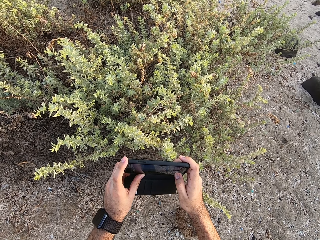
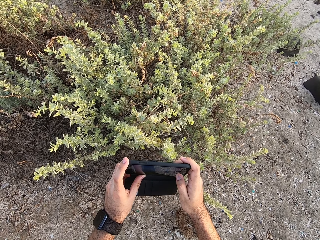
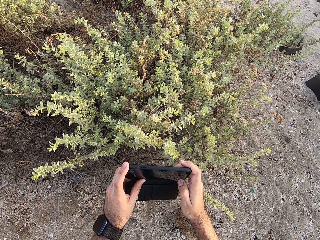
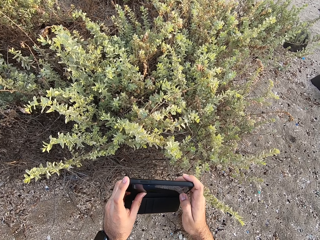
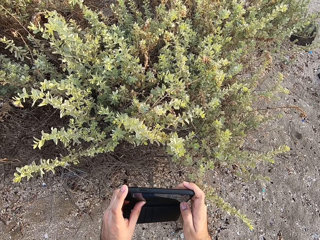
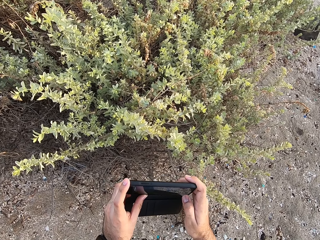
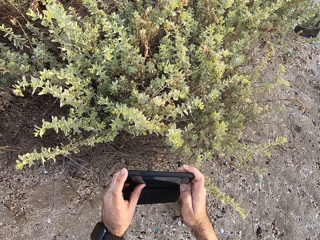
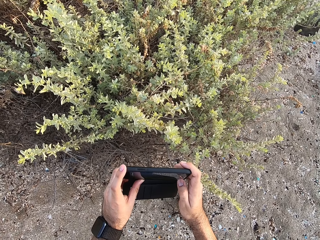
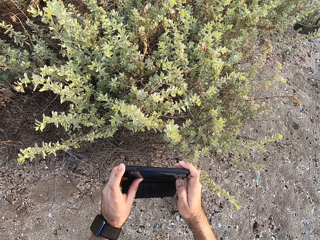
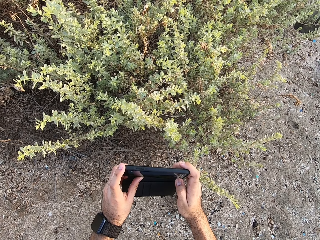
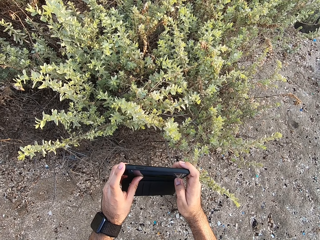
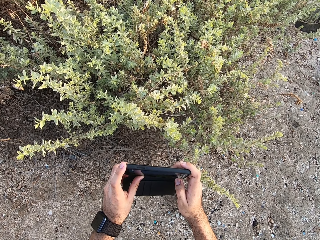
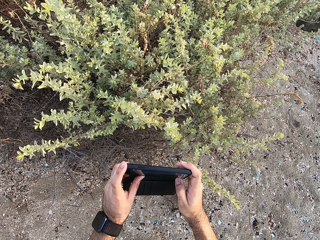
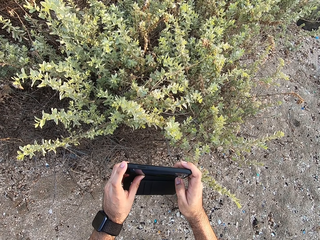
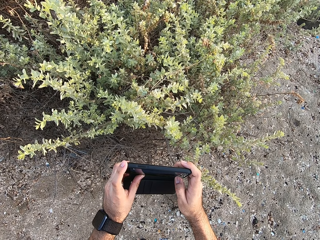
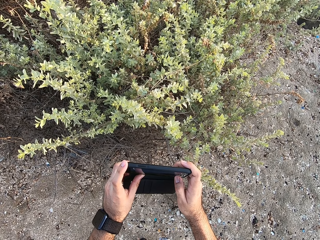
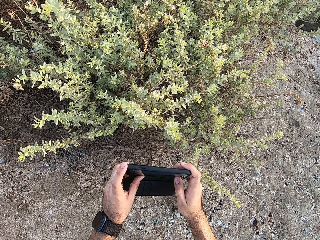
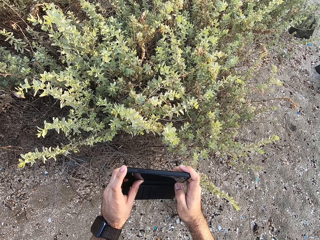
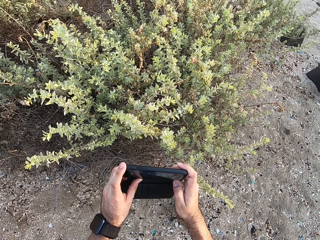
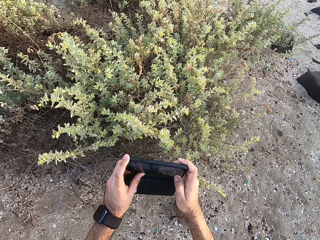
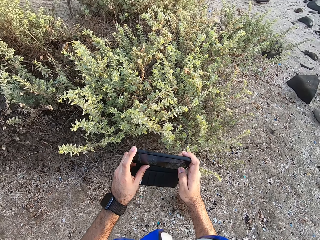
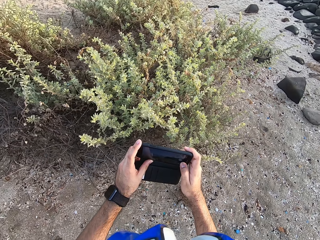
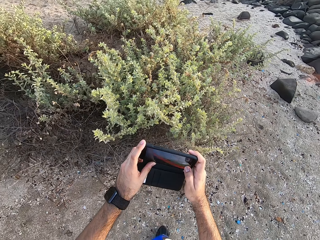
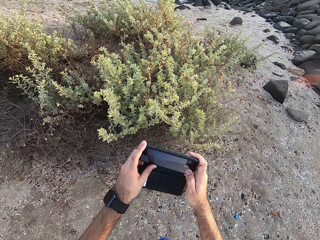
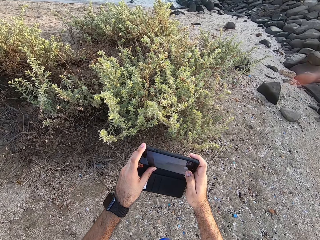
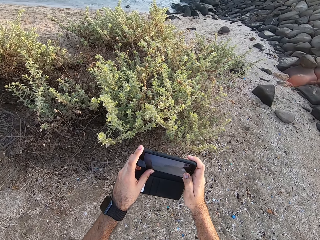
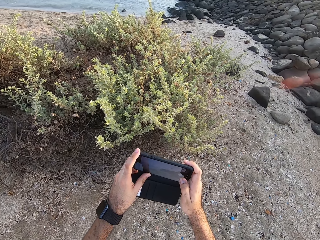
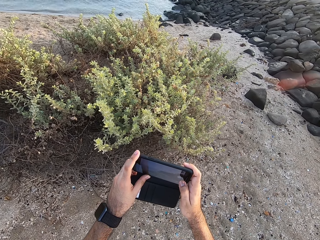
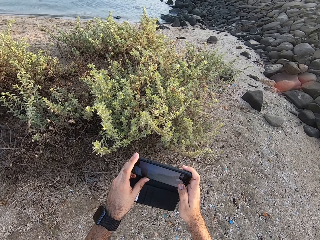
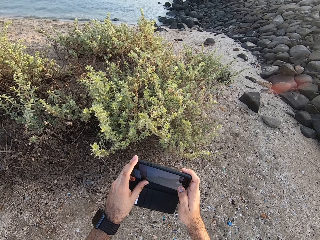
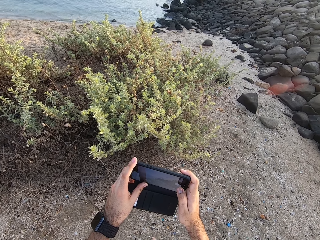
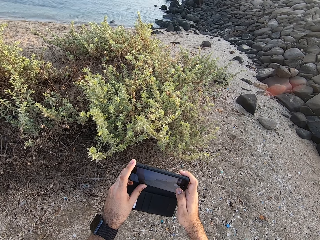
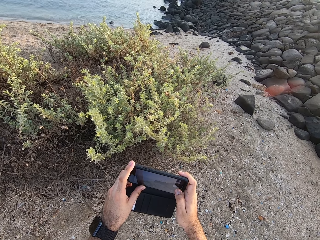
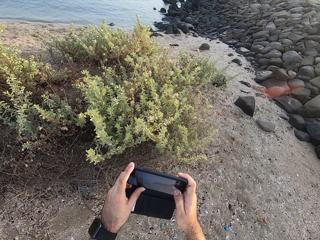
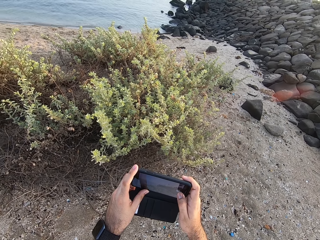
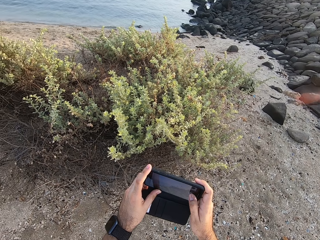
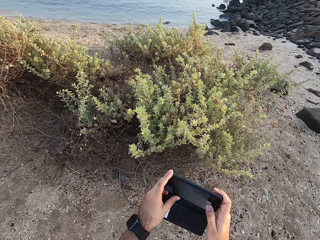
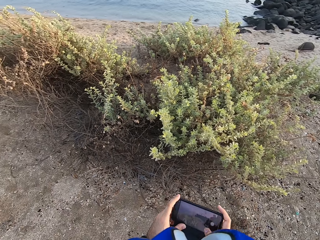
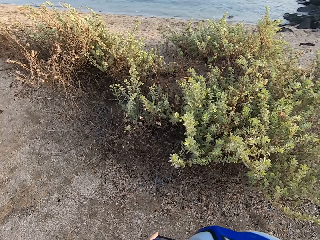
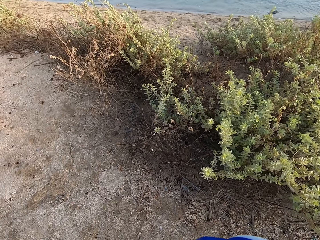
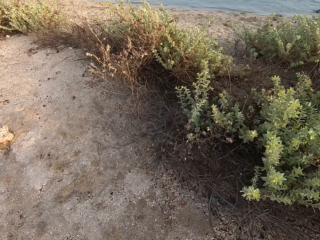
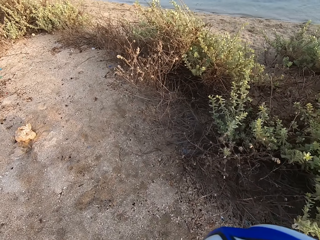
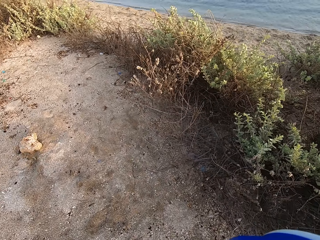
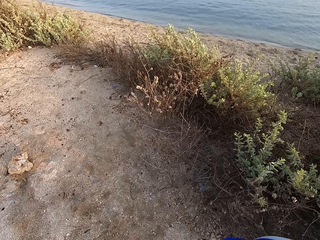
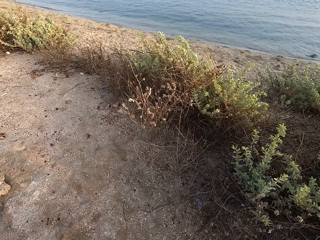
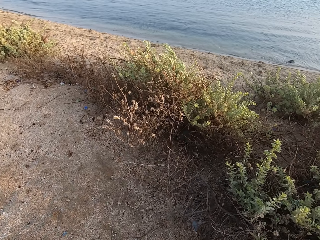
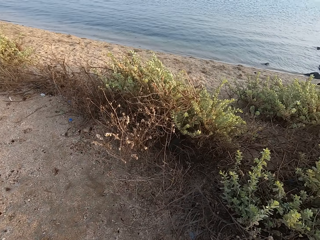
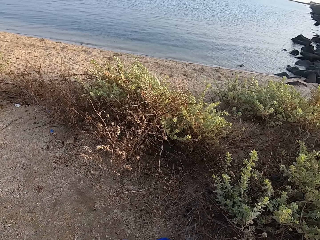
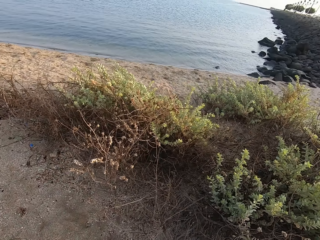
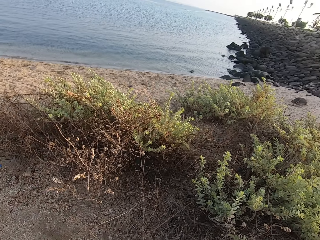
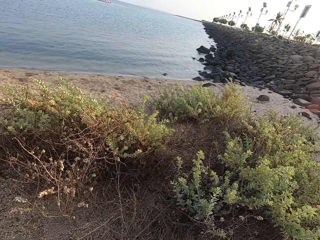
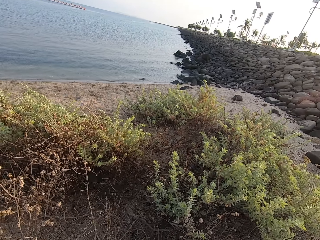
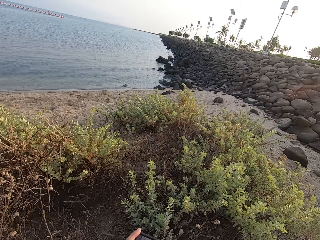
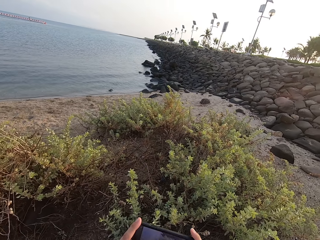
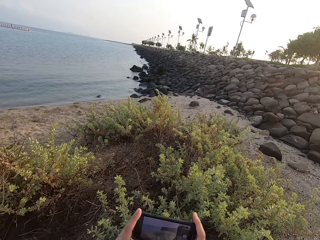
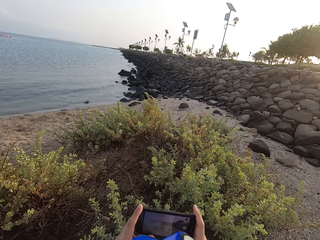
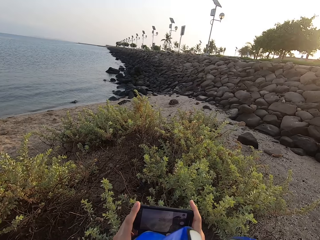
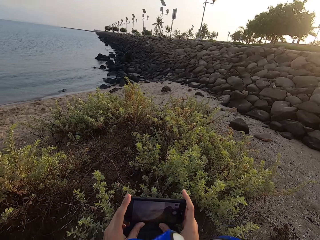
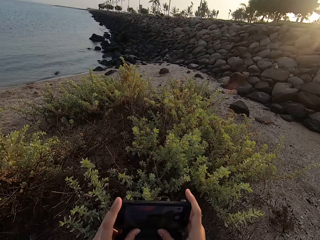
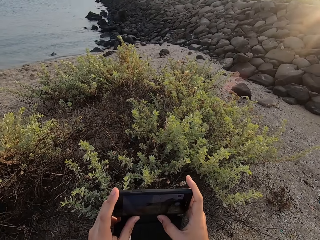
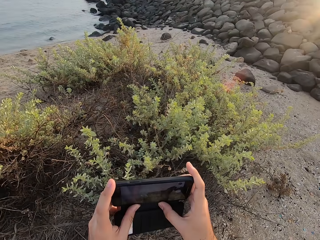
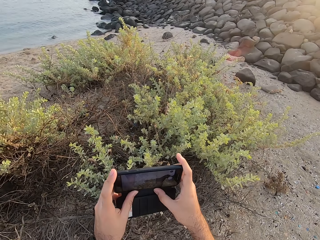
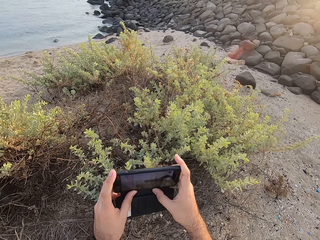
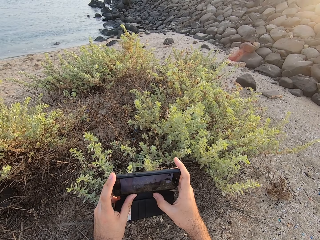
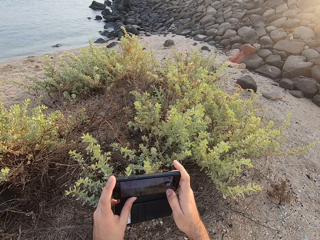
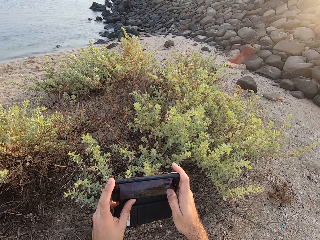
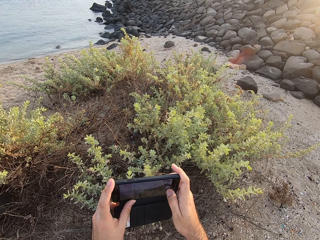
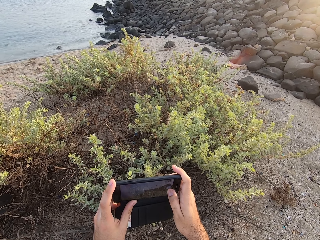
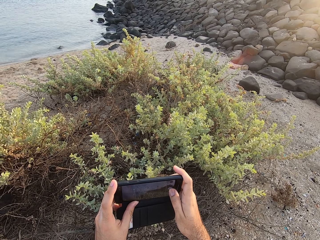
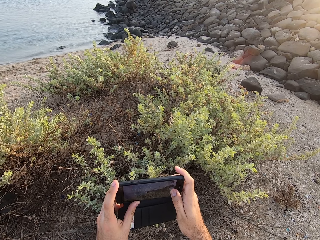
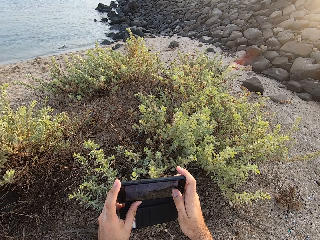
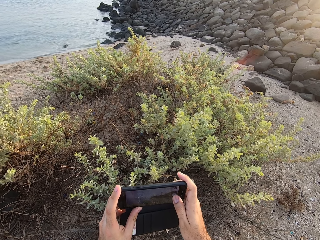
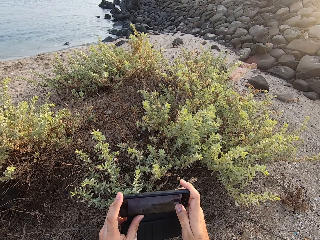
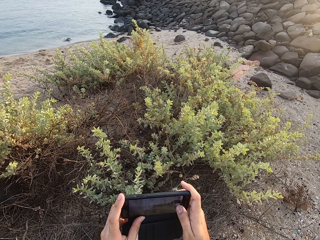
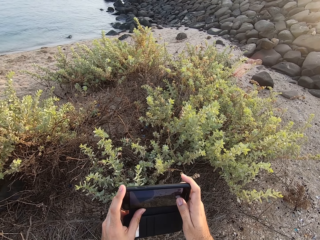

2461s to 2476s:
The camera wearer looks around. They walk around the beach. They look around. They take a picture. They use his phone.

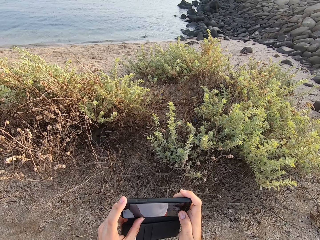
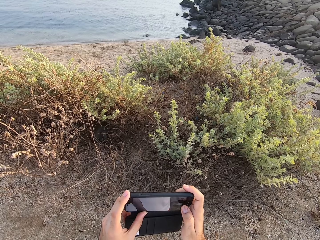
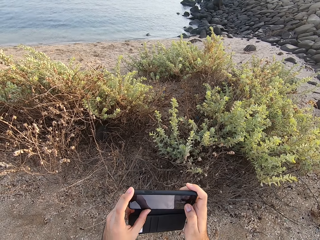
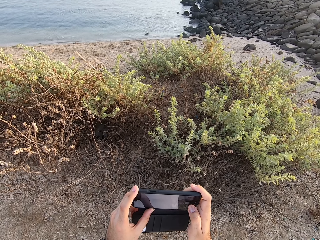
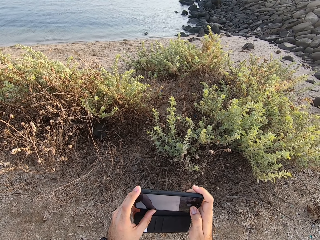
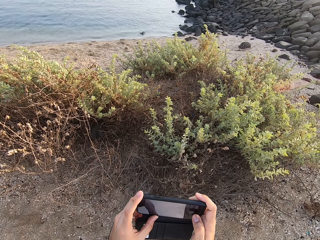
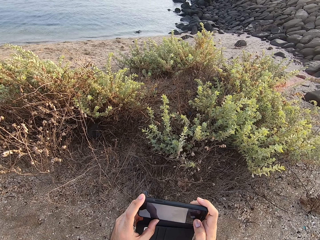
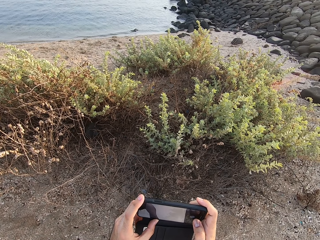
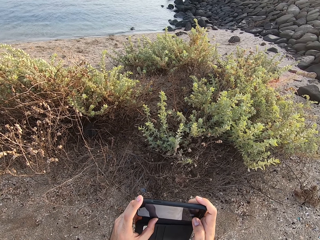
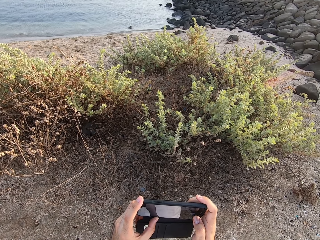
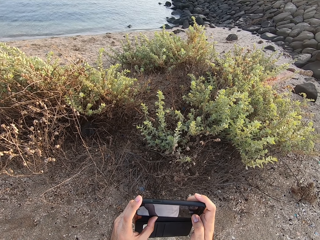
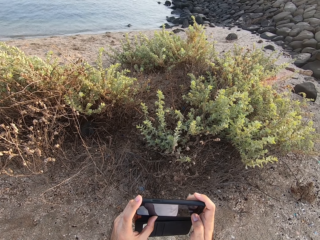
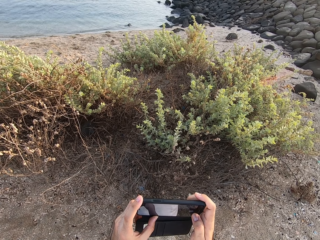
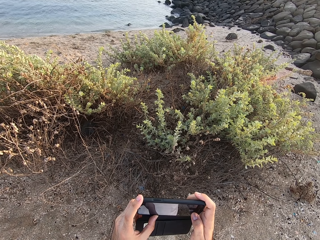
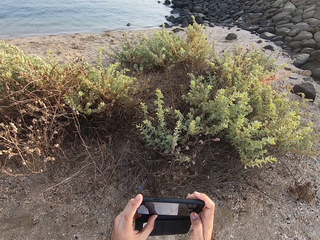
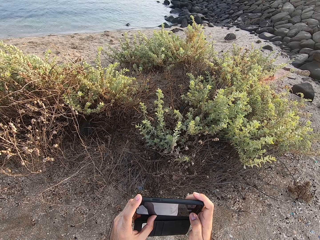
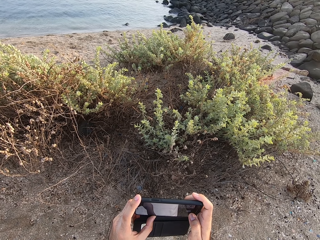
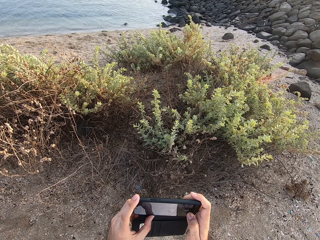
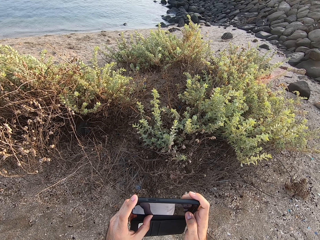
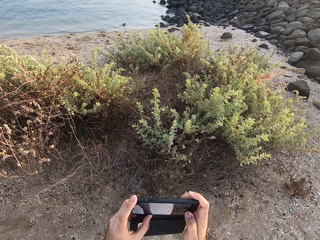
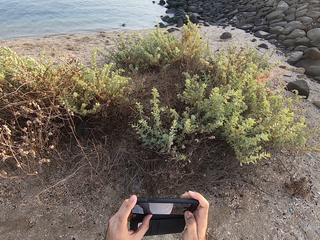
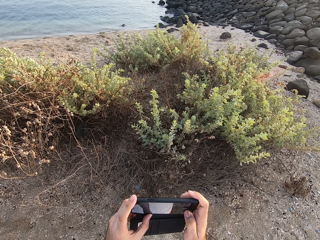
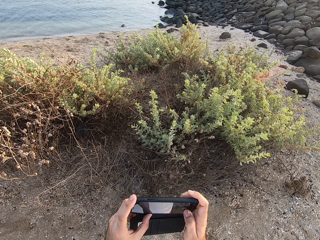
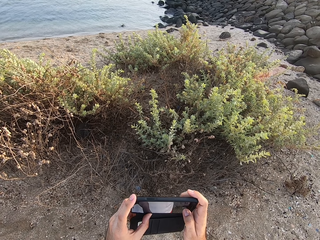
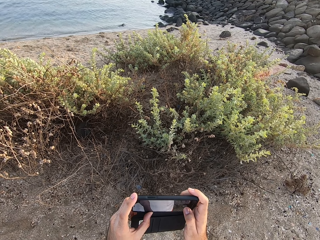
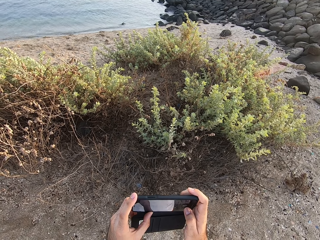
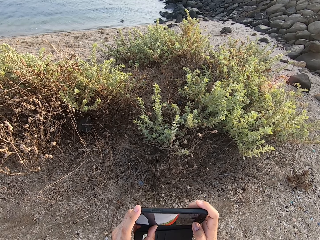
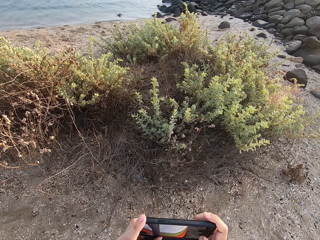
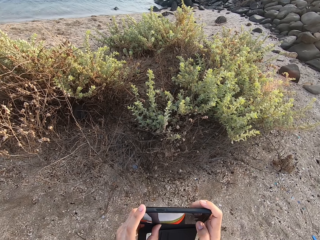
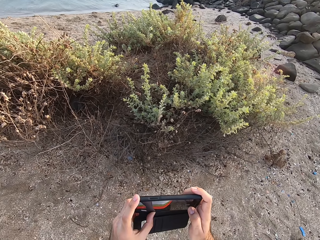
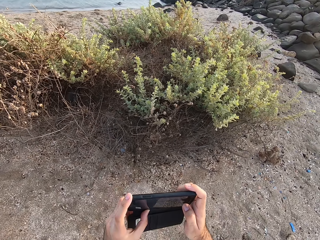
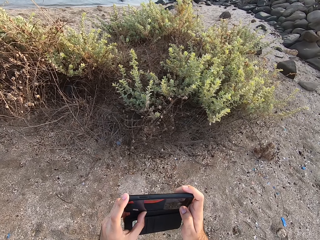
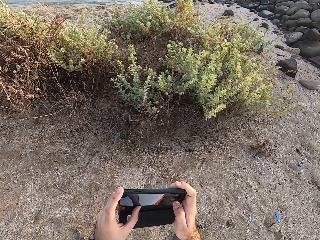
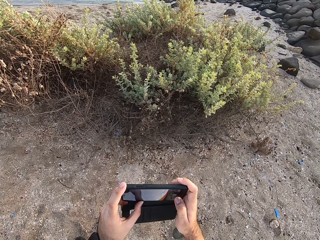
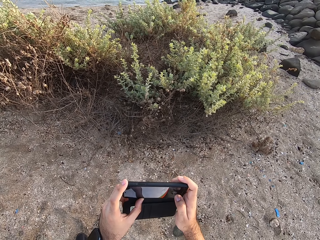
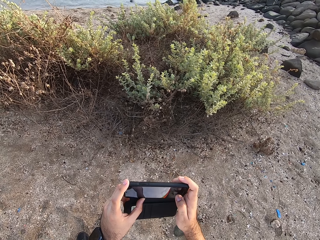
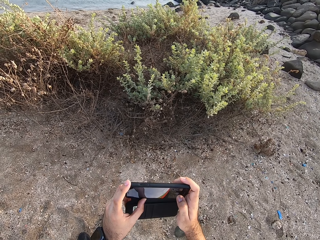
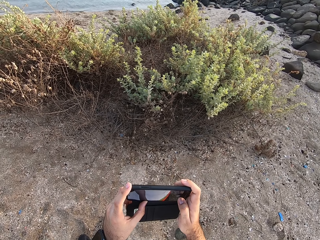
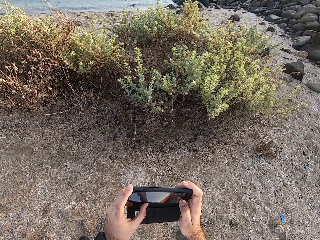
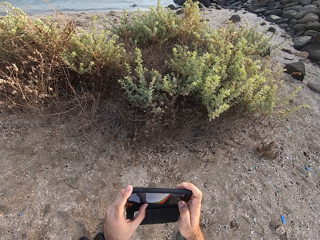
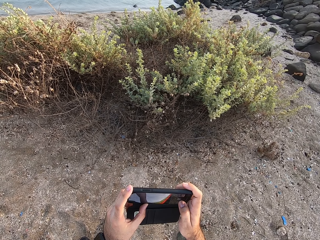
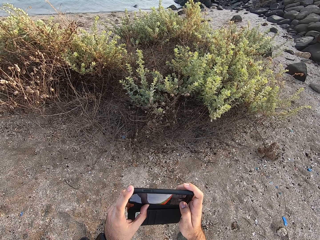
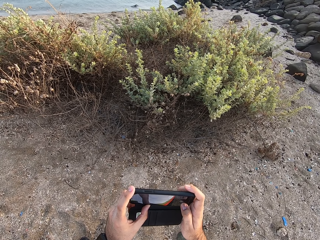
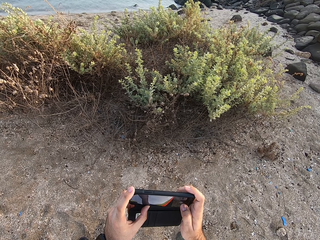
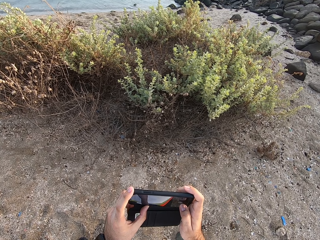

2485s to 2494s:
The camera wearer moves around.
